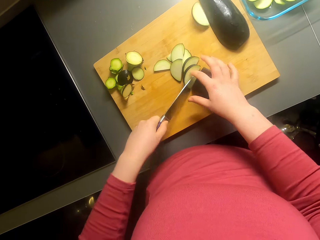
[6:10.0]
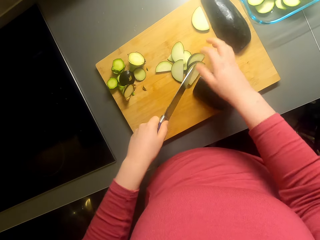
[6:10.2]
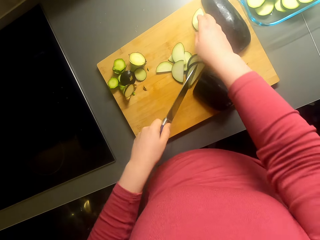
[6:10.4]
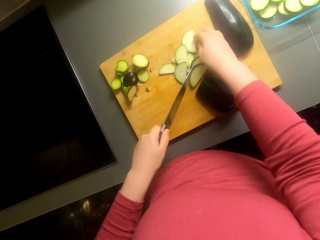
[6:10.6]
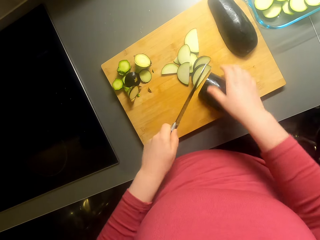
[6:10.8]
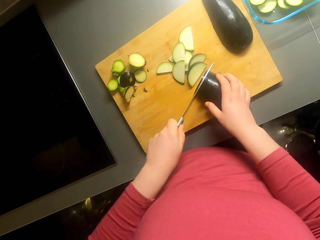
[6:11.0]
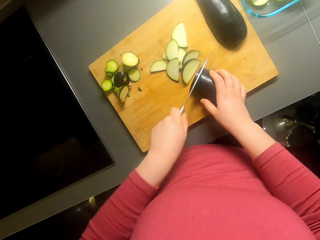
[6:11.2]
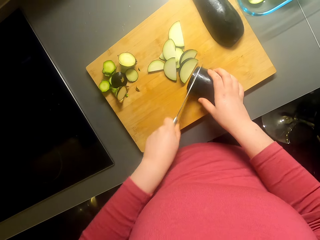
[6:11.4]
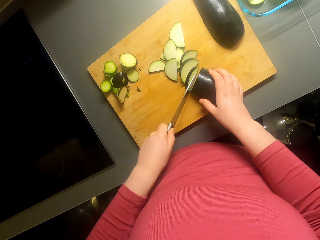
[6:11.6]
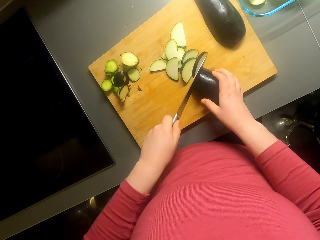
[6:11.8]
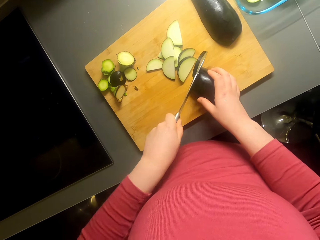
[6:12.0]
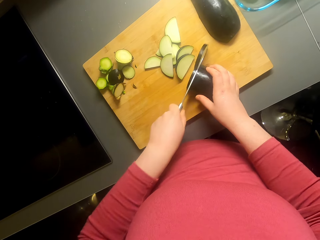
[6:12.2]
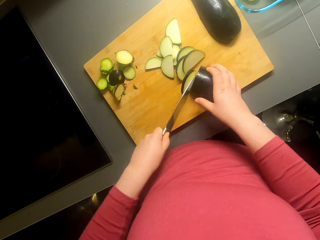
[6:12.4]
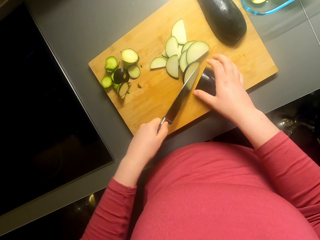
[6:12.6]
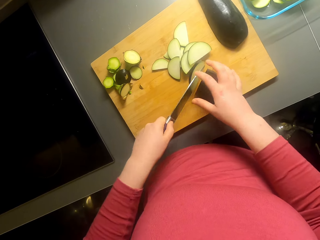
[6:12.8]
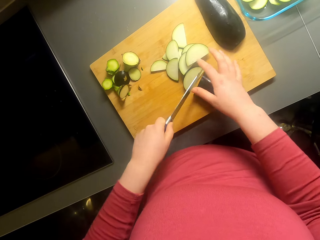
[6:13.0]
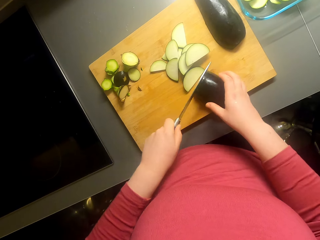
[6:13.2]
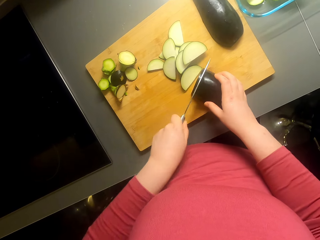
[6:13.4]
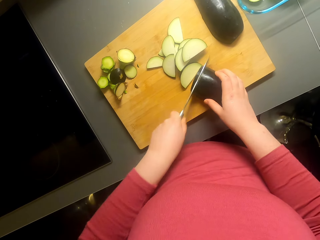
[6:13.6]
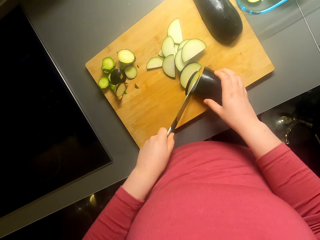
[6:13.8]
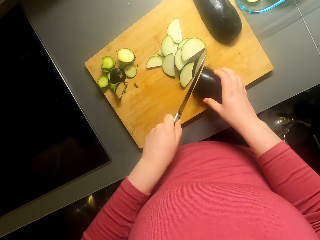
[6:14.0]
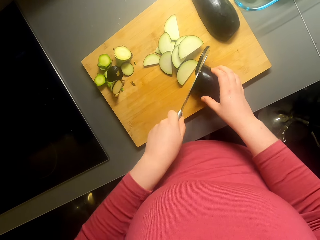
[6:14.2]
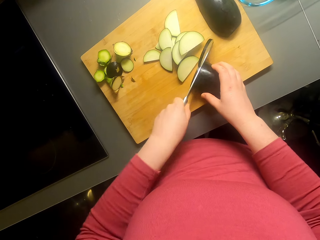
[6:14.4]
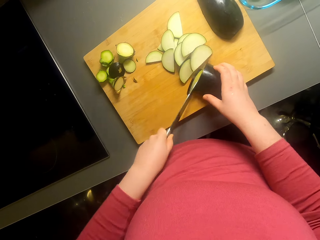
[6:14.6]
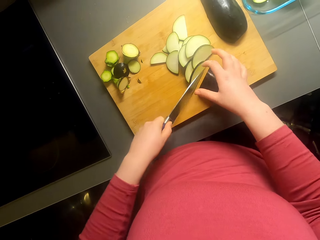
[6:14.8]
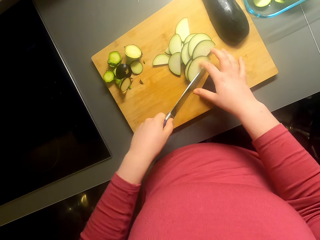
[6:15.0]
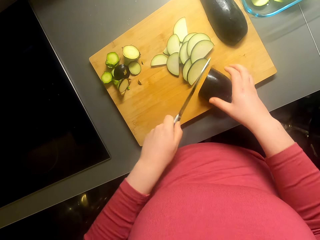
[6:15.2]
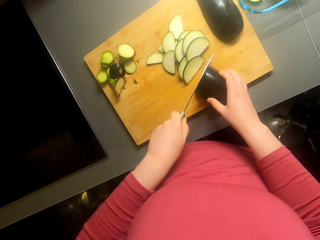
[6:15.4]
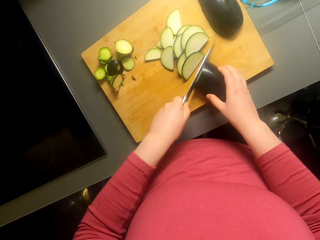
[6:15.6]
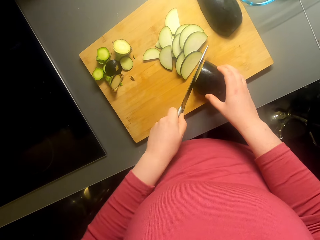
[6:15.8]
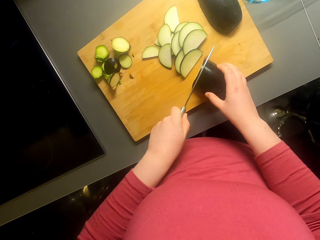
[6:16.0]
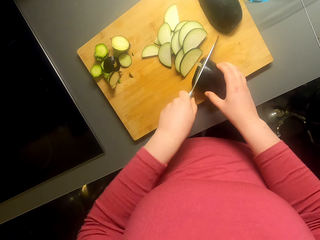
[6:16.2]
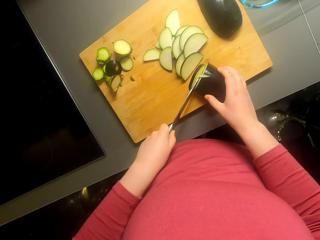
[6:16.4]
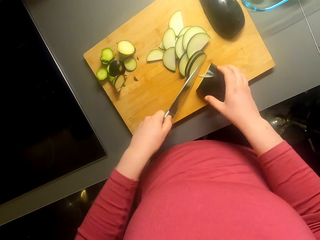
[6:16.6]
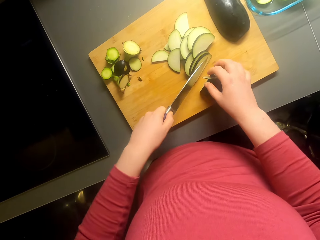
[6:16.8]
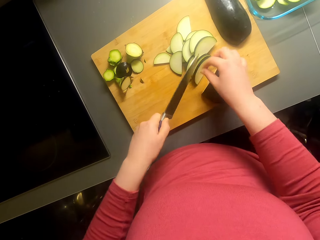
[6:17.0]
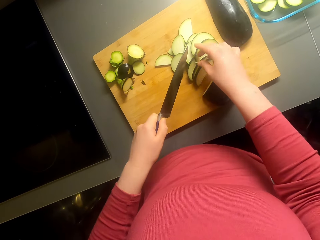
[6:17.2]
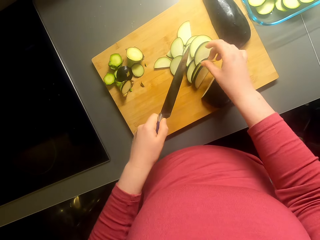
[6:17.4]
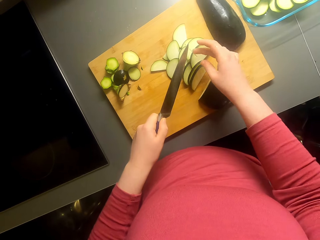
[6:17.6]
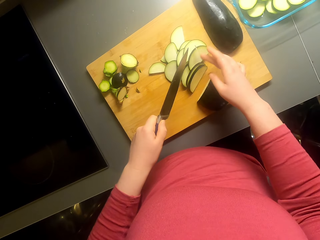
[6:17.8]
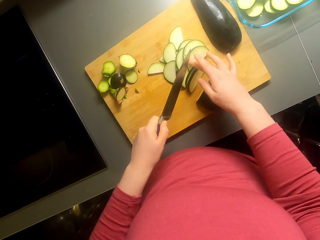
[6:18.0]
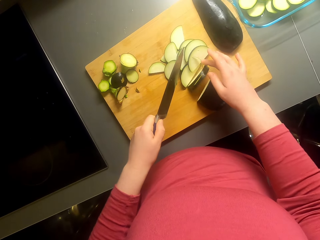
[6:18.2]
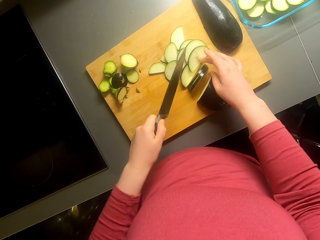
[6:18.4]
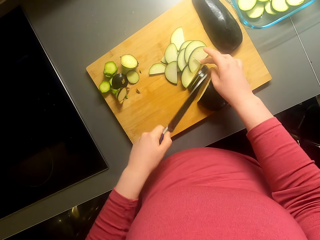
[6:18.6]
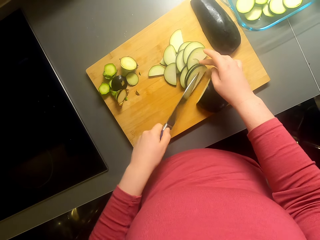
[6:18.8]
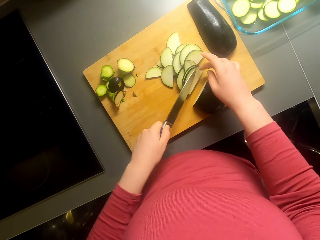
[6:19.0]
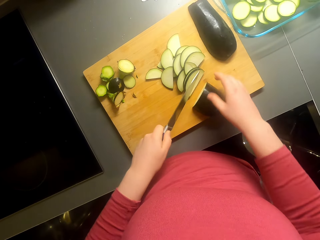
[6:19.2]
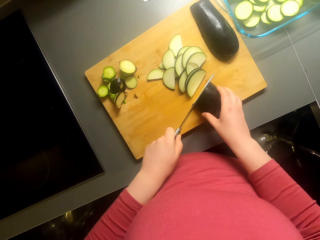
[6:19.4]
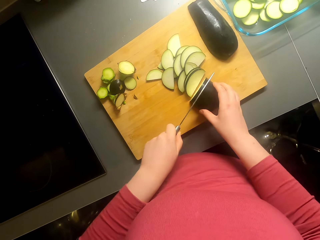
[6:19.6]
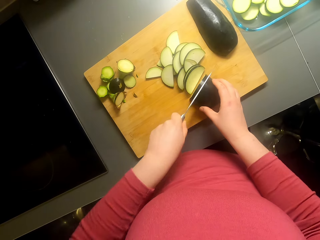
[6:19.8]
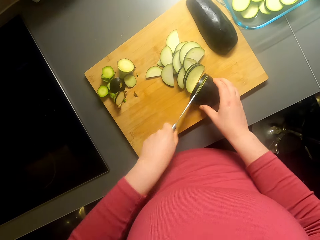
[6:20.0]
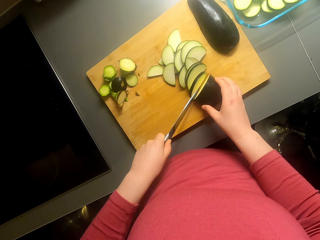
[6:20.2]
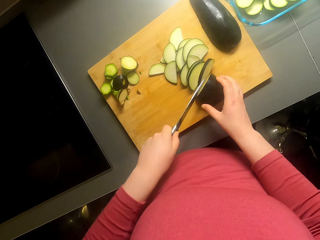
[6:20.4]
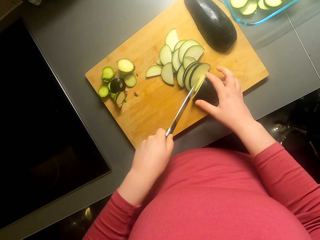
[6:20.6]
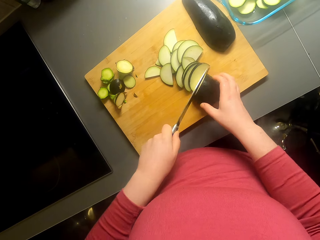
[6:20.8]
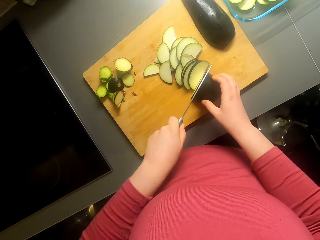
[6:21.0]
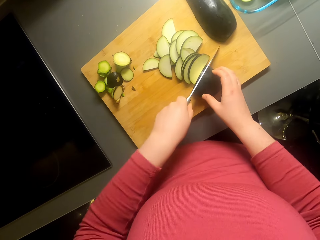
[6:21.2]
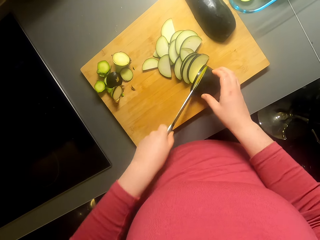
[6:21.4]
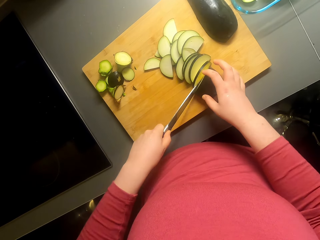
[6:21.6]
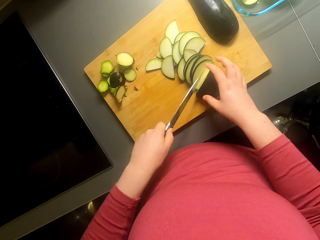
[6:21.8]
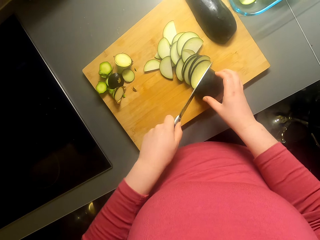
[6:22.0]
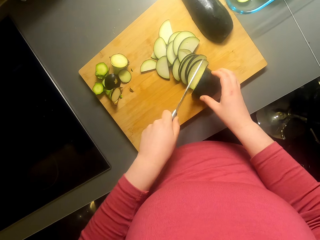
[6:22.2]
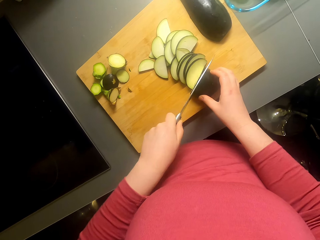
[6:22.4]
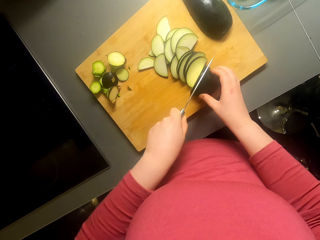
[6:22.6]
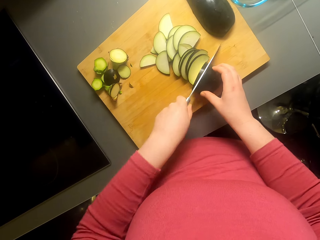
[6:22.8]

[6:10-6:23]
The camera wearer chops the eggplant.

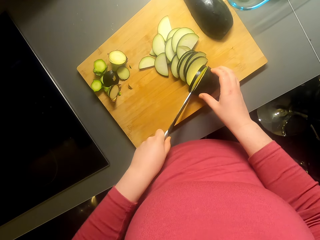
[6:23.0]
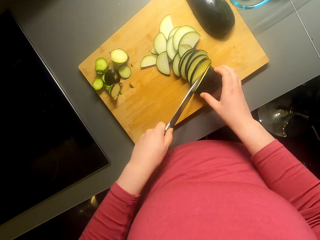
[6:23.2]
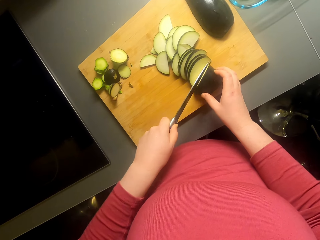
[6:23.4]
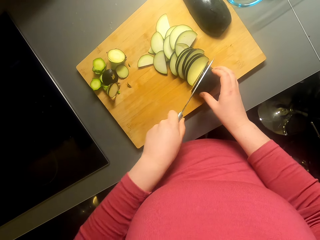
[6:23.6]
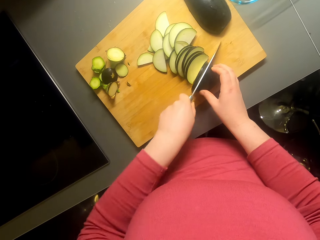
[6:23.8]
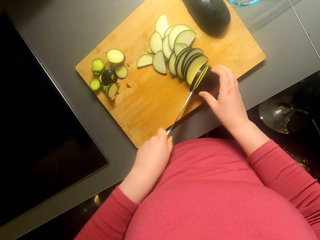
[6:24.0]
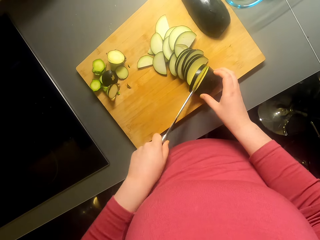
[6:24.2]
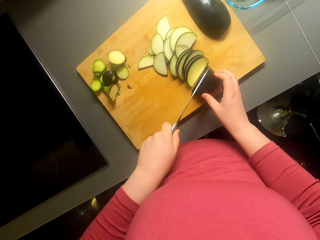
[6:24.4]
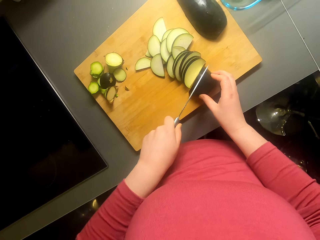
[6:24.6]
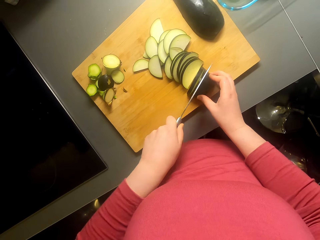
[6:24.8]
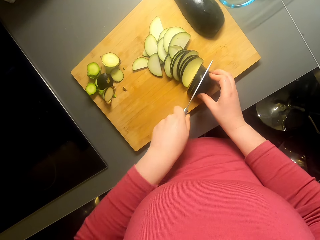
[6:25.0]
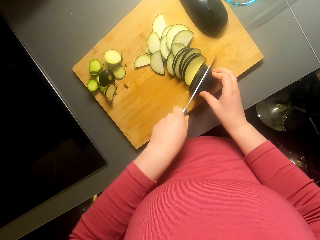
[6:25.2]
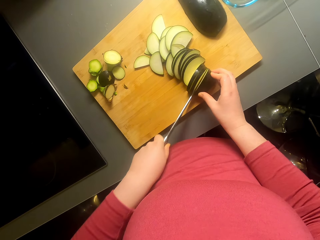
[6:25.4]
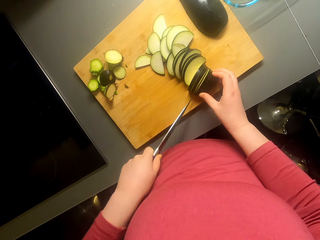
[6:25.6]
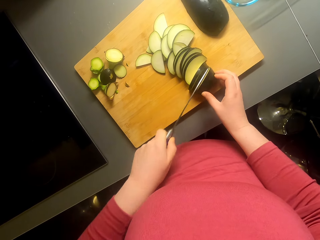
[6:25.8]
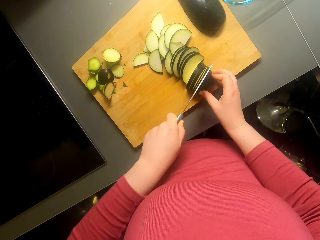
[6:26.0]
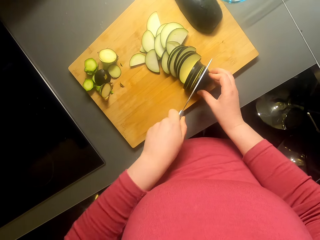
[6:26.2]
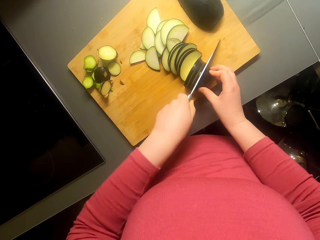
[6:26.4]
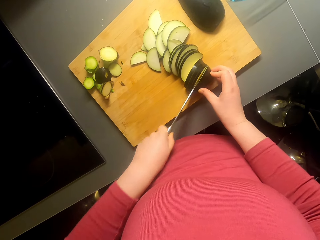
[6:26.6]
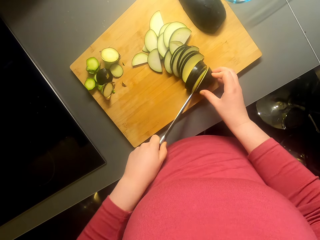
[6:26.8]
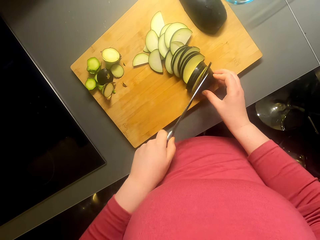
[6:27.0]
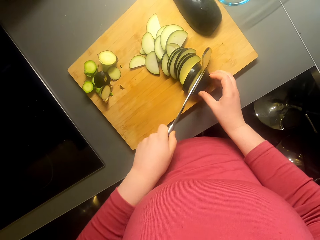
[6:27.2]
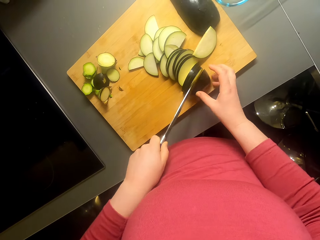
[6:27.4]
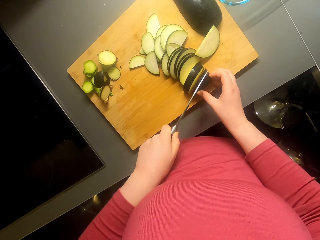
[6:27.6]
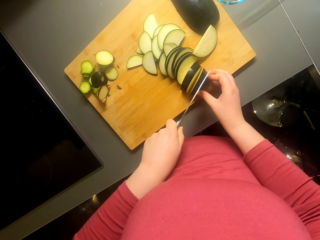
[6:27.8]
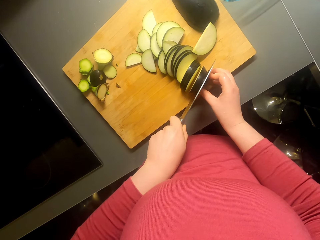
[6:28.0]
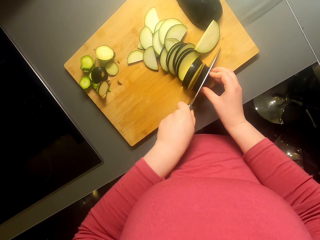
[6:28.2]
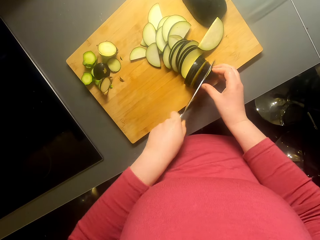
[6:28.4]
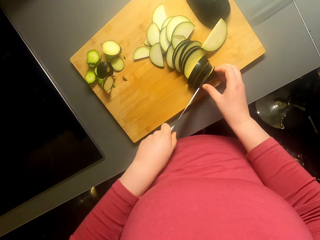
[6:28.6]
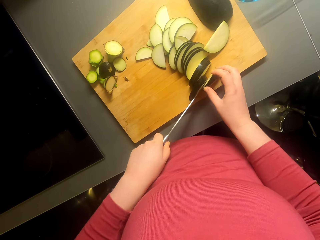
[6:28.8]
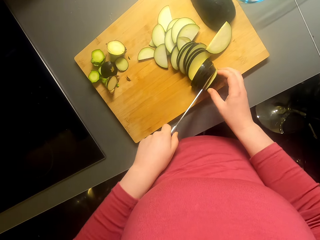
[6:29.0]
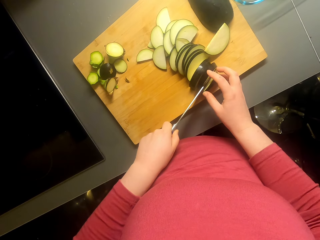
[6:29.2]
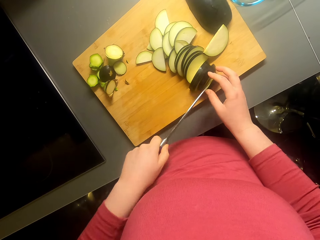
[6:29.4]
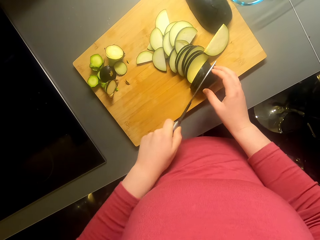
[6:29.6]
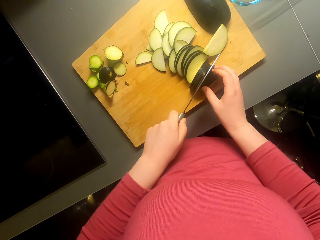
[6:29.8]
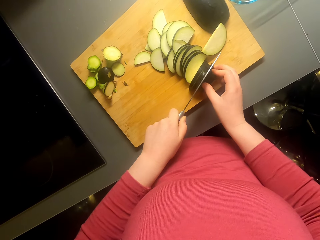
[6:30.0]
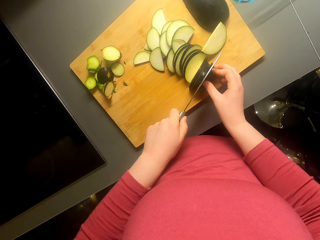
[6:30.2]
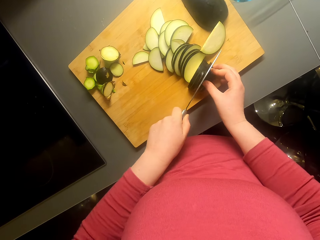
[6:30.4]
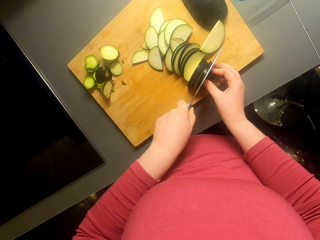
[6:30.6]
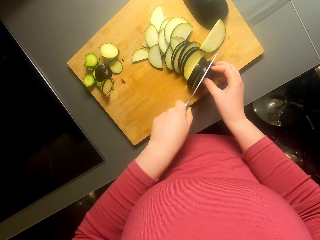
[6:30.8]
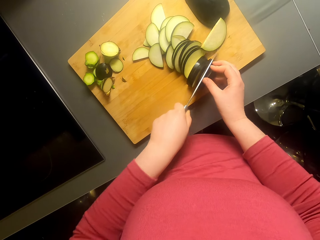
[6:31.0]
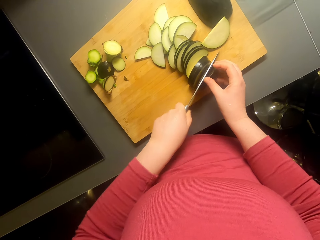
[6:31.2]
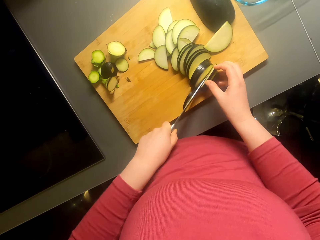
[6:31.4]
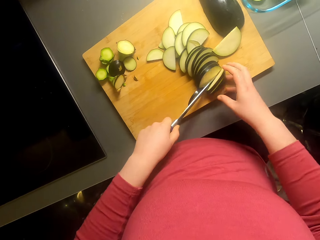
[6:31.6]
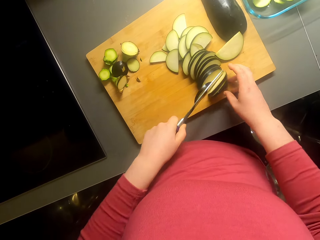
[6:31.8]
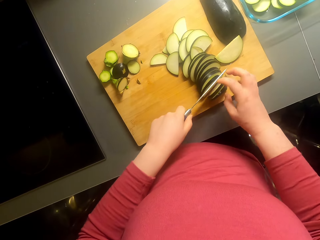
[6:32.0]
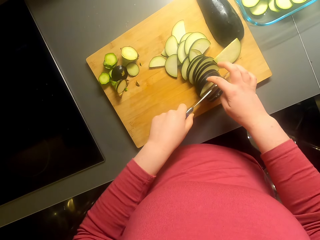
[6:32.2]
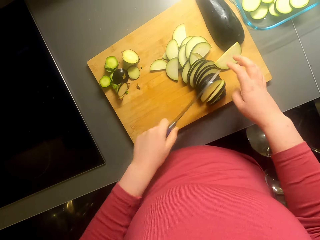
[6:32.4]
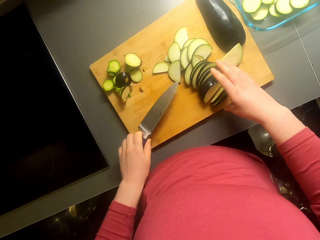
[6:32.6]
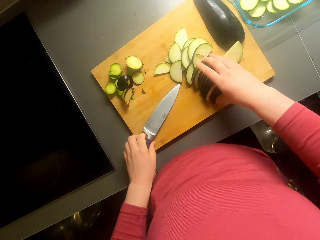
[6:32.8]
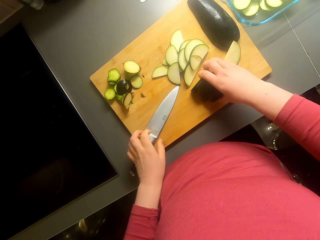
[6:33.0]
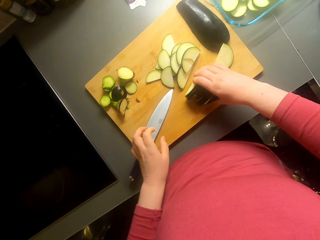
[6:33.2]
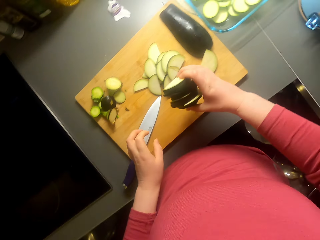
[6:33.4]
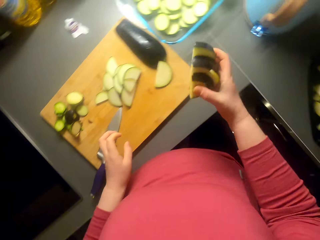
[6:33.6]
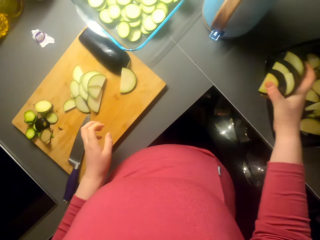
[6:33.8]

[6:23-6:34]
The camera wearer puts the knife on the chopping board. They pick up the pieces of eggplant.
